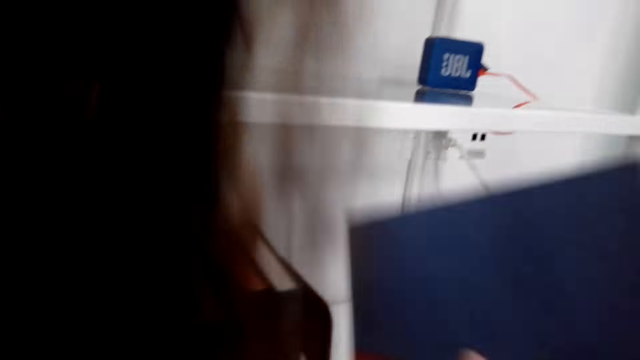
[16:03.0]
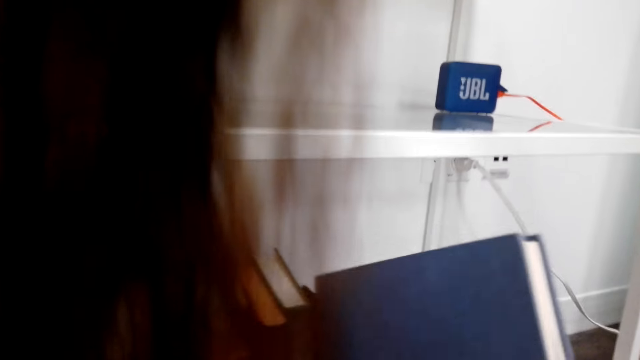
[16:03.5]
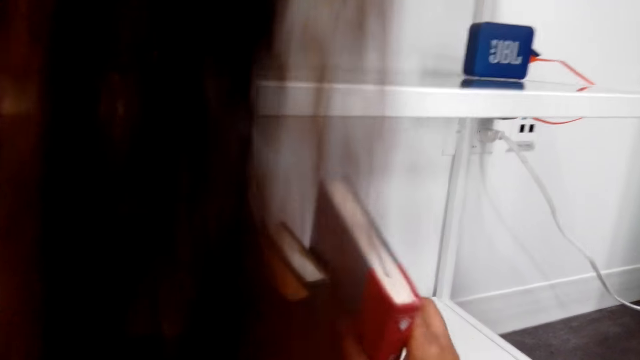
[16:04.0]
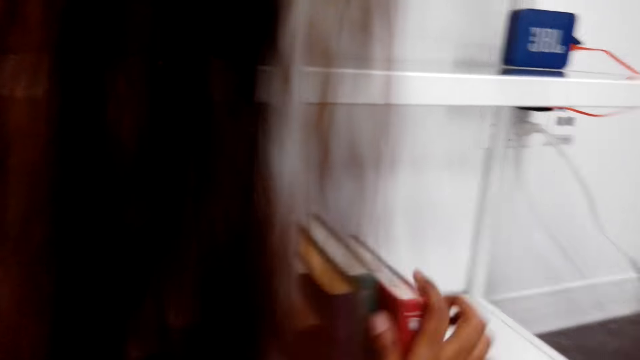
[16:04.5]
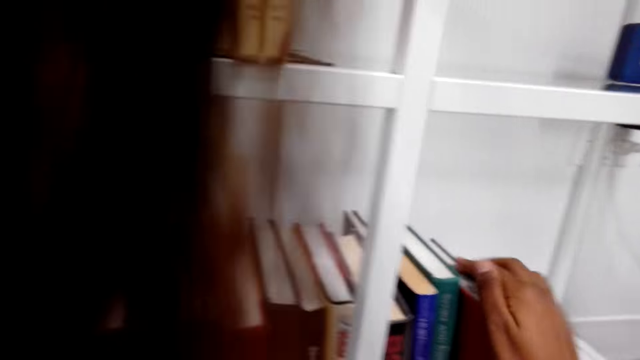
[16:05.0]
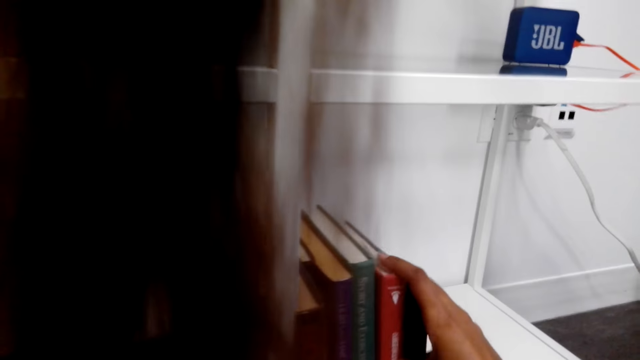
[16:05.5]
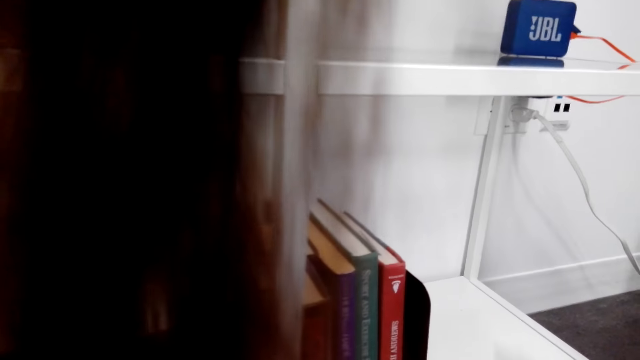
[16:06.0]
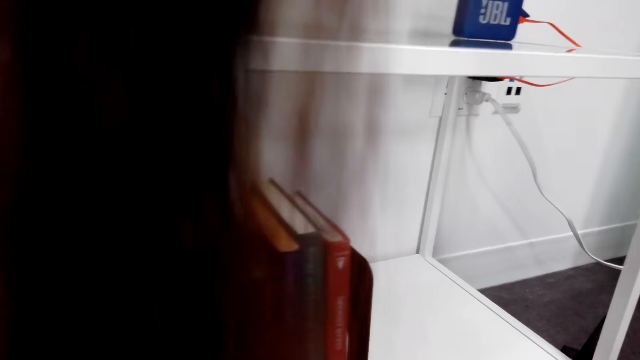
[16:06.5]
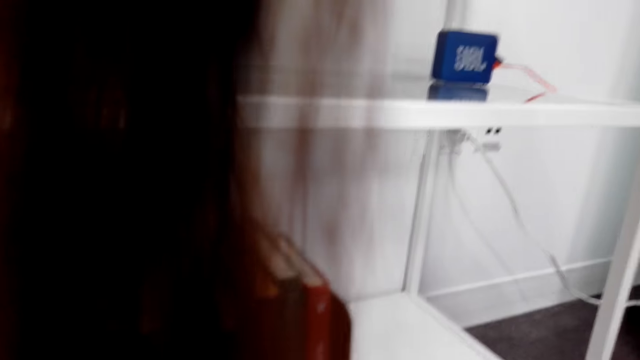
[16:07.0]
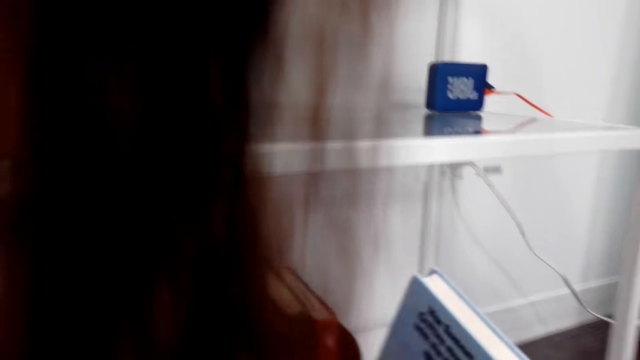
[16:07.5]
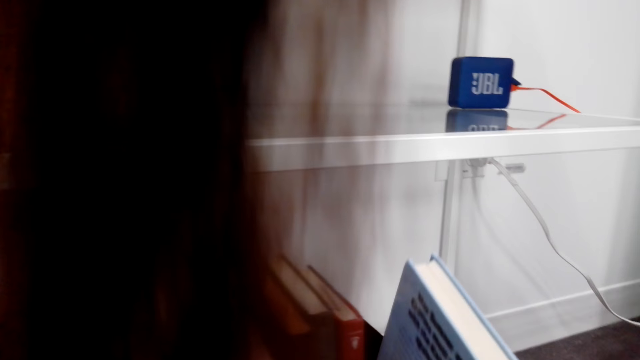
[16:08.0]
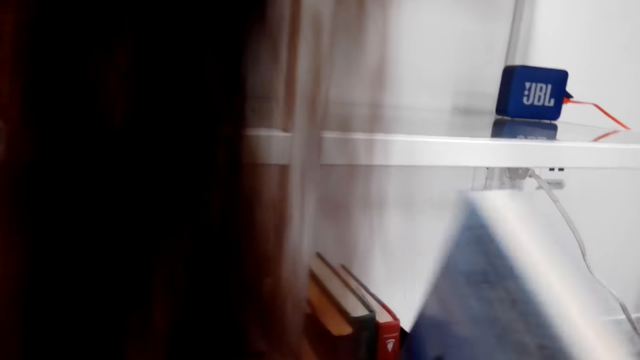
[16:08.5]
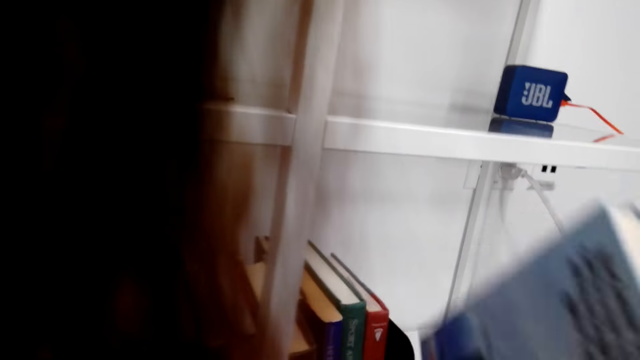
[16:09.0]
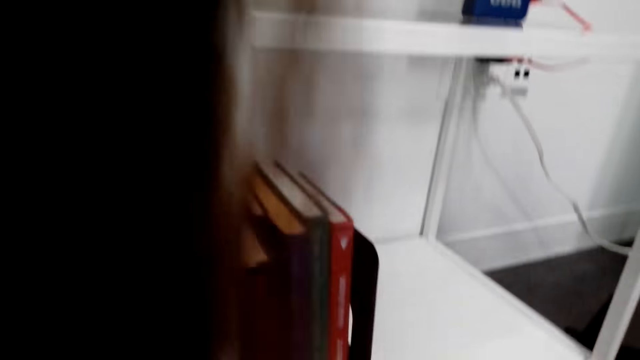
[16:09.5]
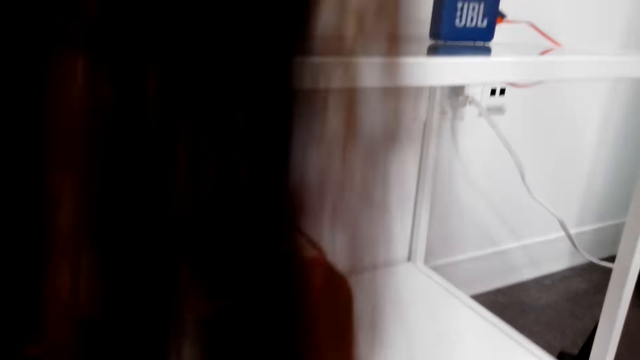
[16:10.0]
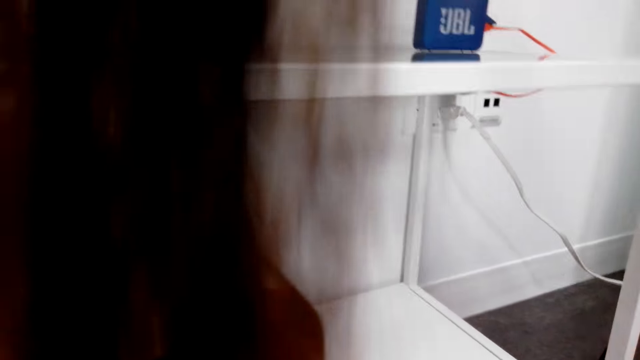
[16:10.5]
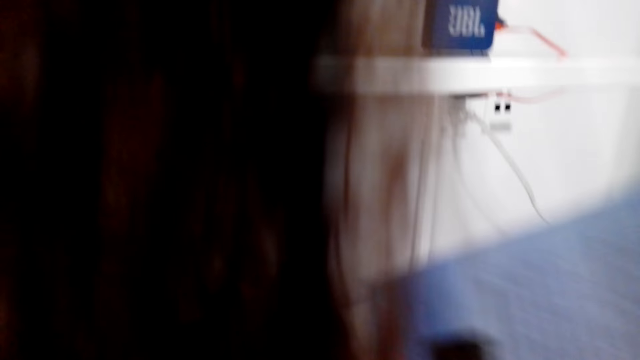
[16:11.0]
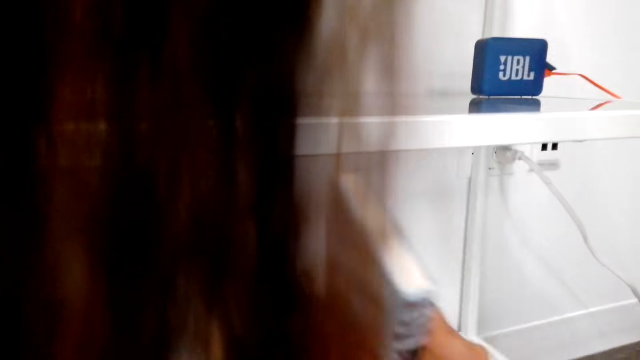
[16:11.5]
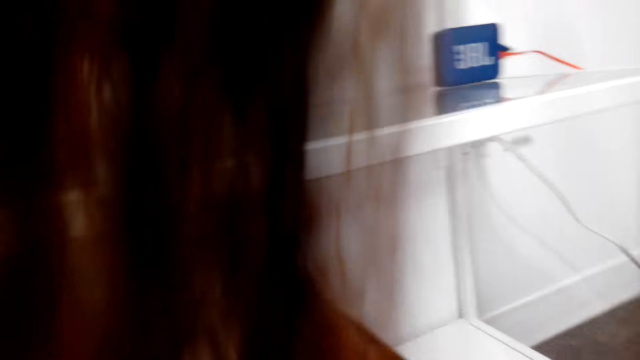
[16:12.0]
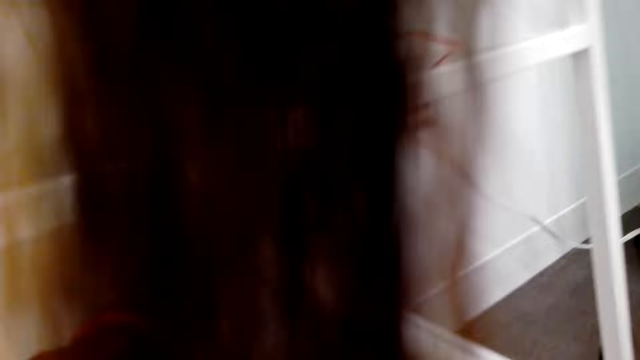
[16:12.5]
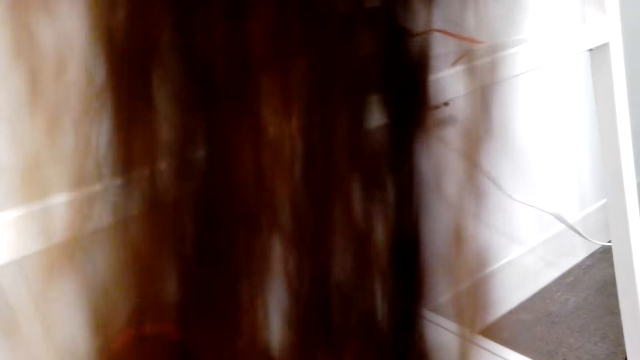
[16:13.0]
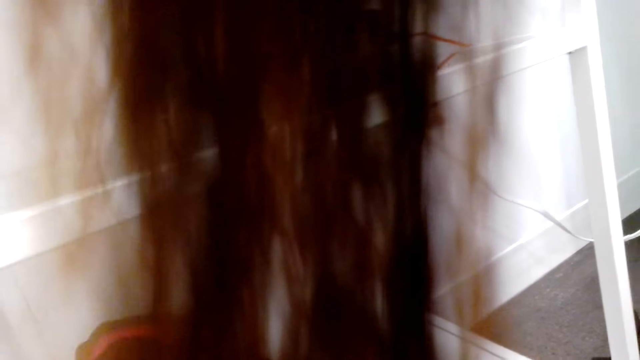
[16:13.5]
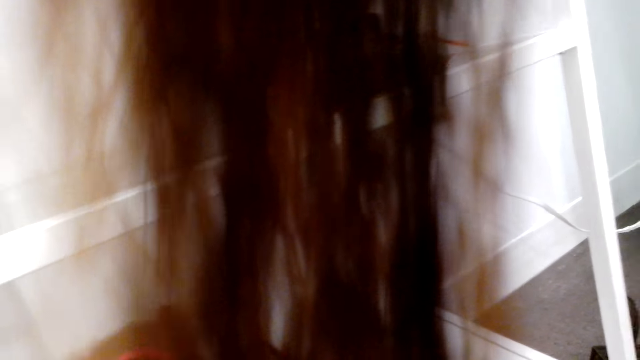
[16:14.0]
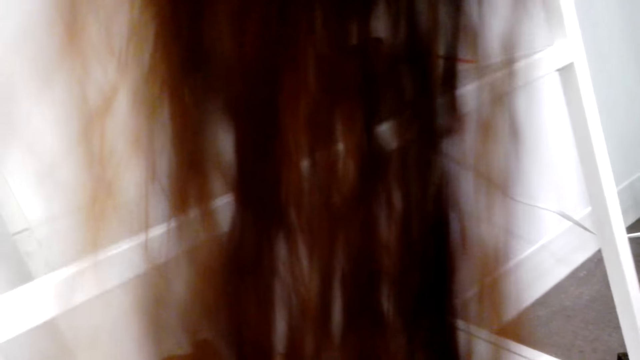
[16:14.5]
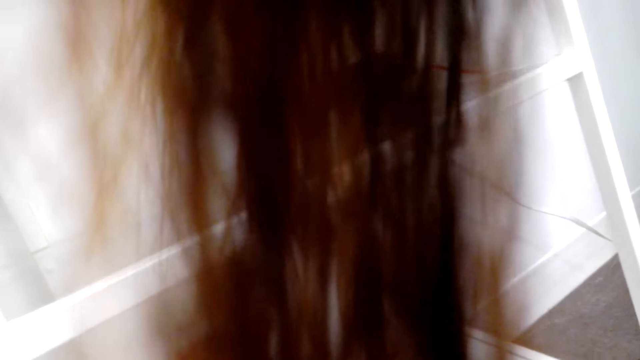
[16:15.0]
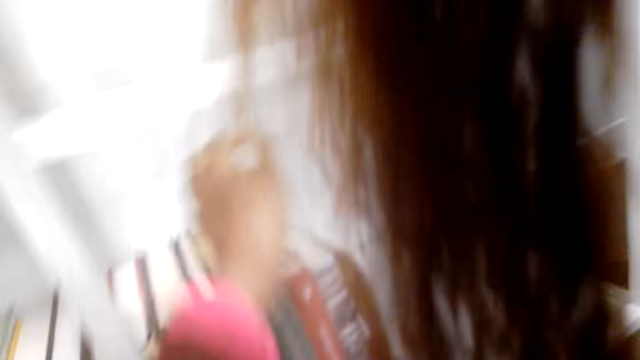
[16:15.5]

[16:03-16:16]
The camera wearer puts a book on a shelf. They take the book. They arrange the book on the shelf.

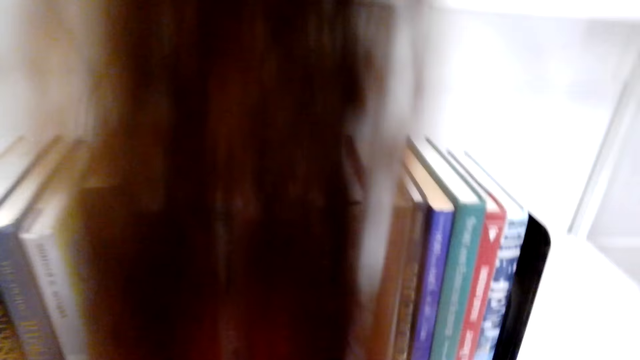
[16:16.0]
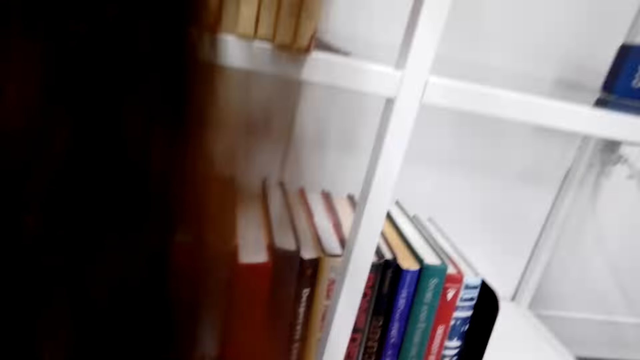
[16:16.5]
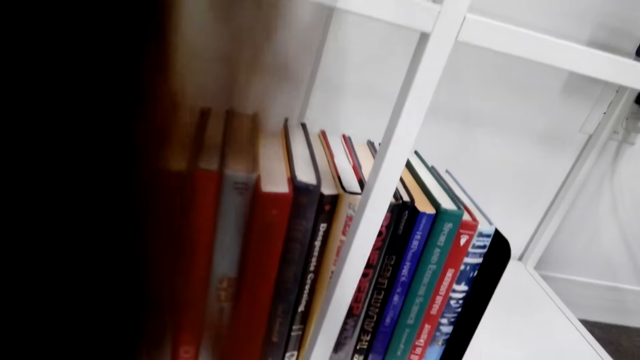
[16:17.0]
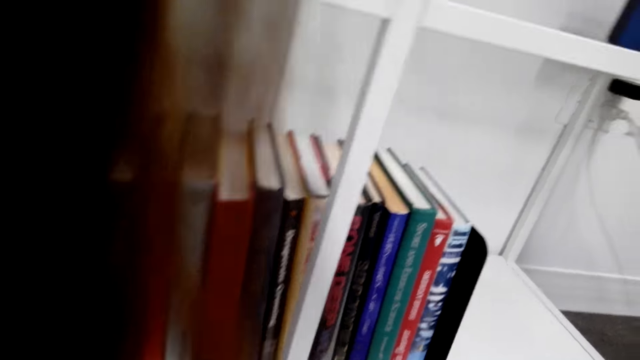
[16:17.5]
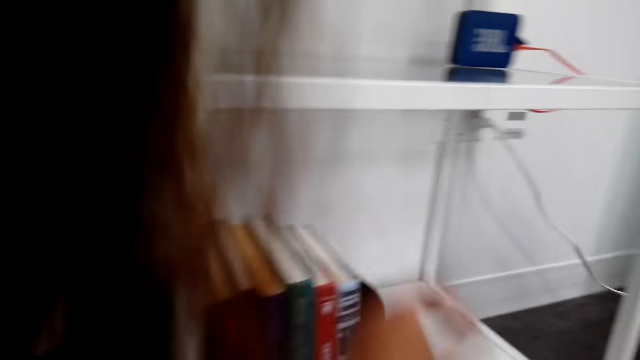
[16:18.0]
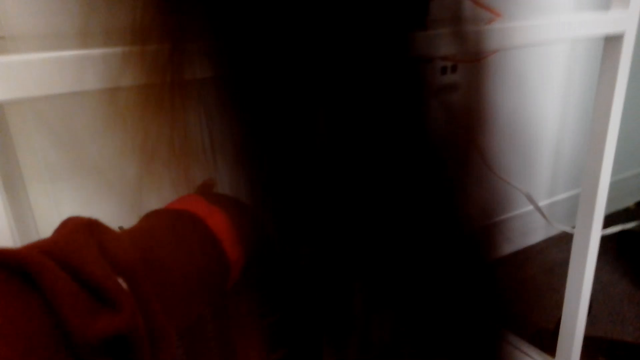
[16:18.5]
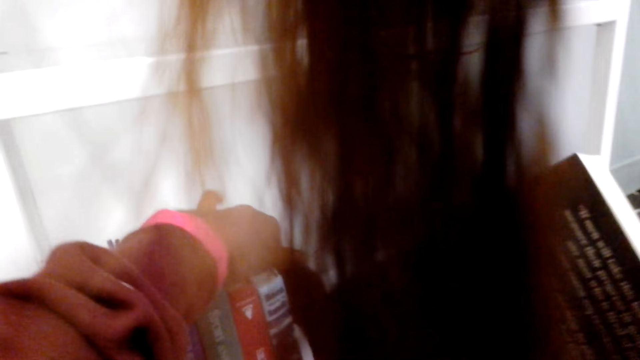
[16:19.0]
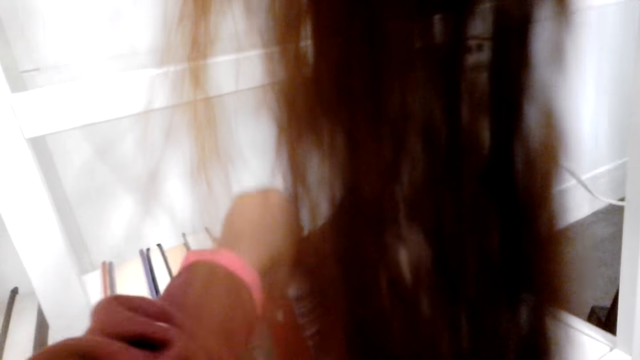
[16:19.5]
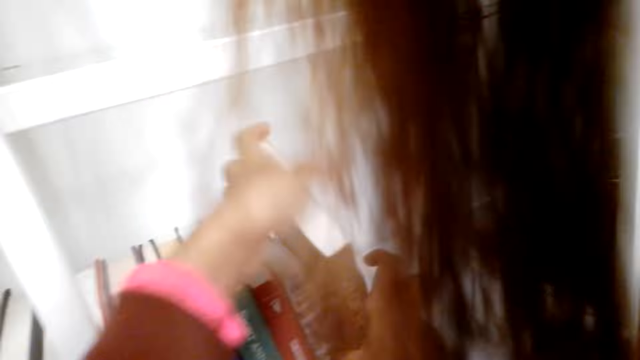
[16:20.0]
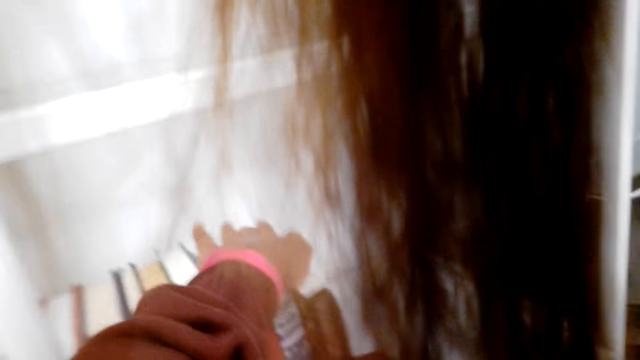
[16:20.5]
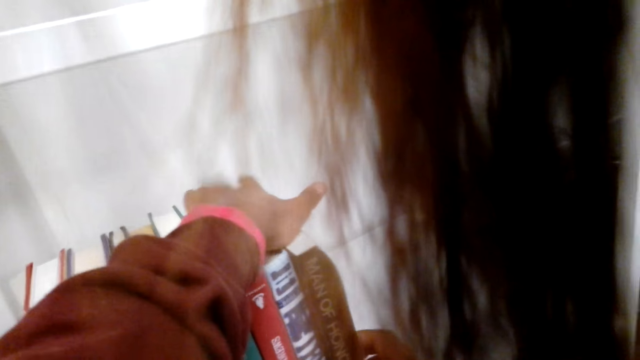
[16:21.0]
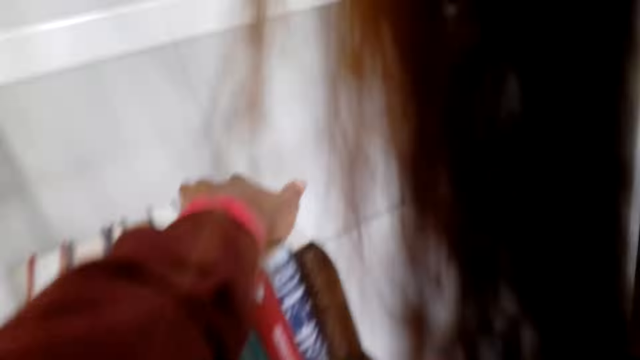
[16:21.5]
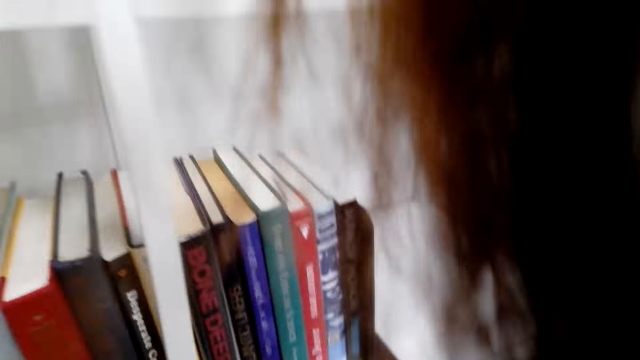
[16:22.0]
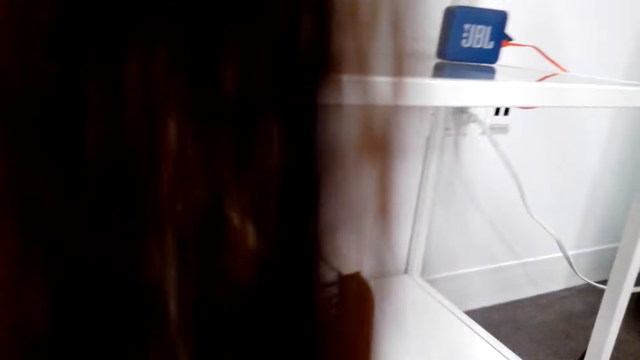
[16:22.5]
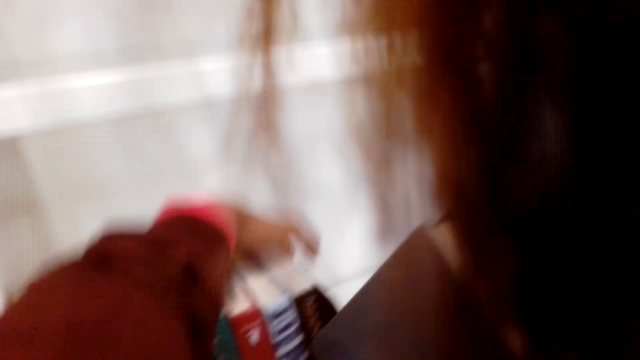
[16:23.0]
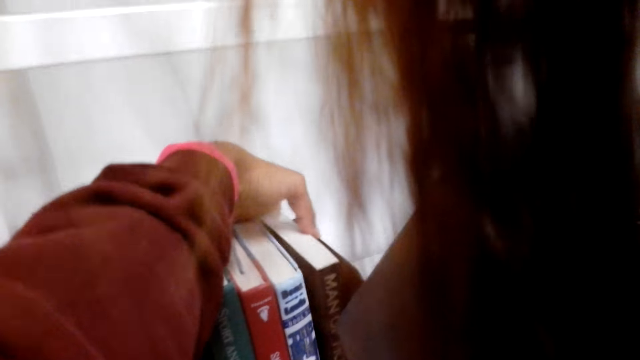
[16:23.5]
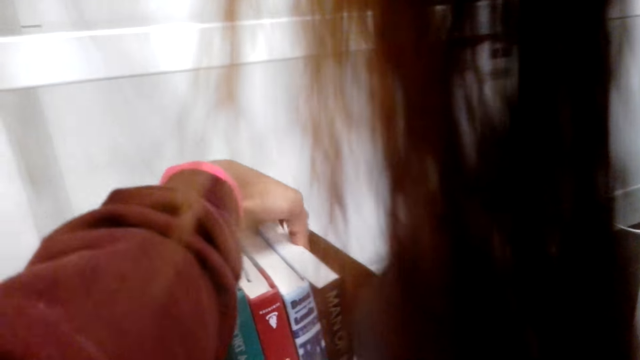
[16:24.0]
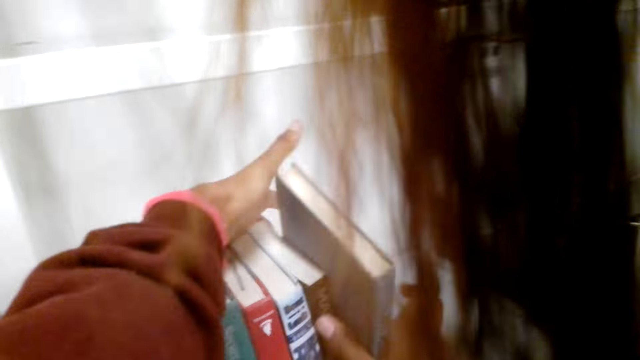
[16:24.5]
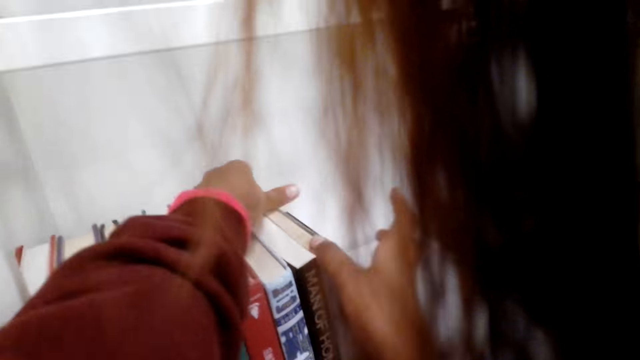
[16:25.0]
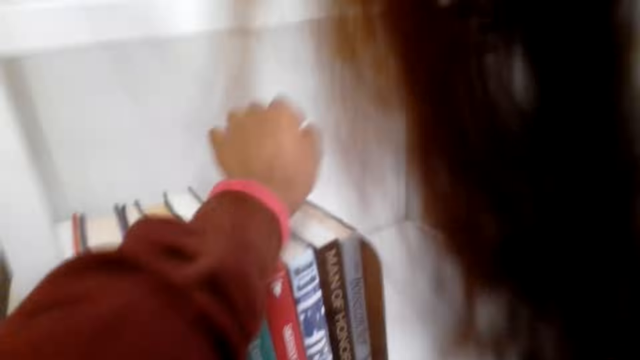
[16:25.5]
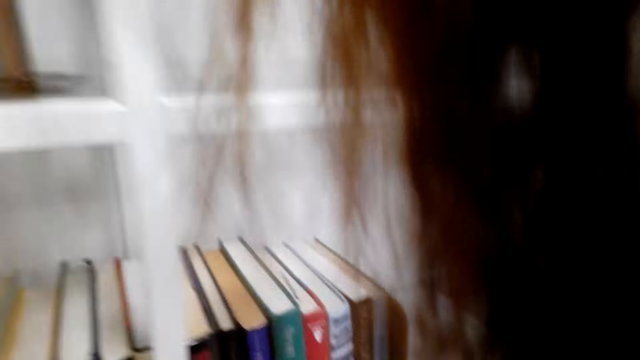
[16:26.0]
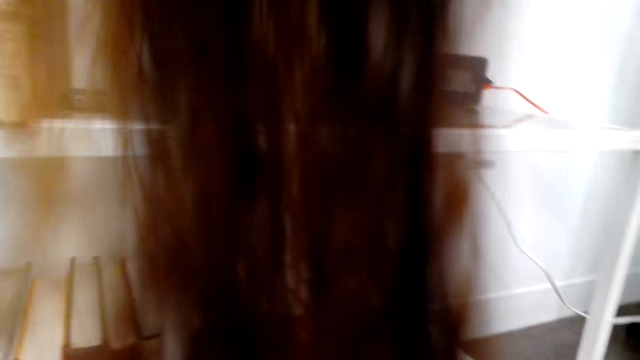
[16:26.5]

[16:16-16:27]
The camera wearer arranges books on a shelf. They put the book on the shelf. They take the book. They adjust the shelf.
